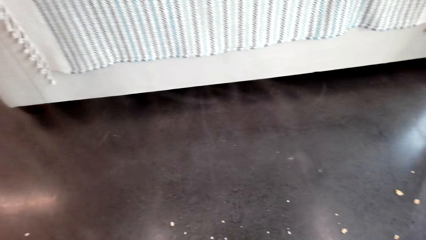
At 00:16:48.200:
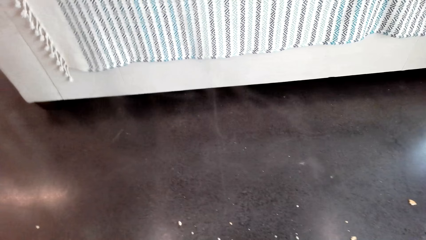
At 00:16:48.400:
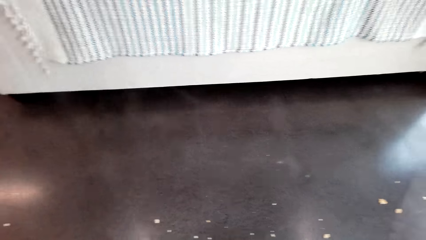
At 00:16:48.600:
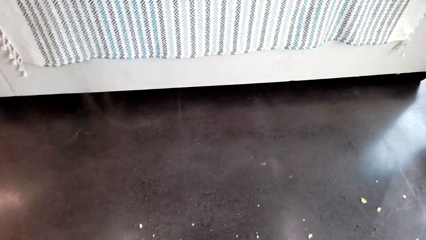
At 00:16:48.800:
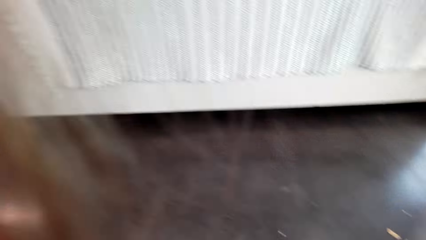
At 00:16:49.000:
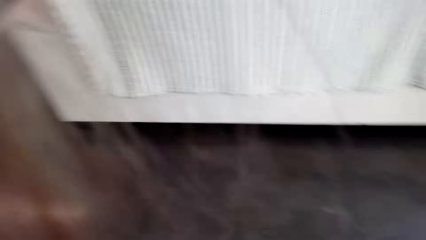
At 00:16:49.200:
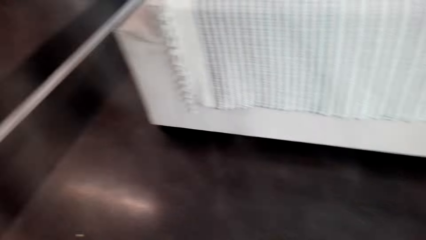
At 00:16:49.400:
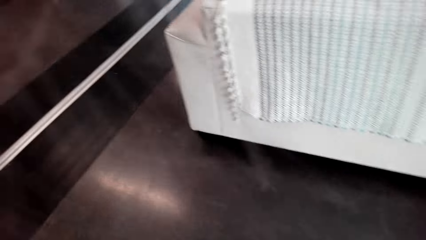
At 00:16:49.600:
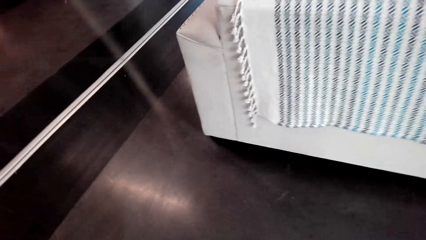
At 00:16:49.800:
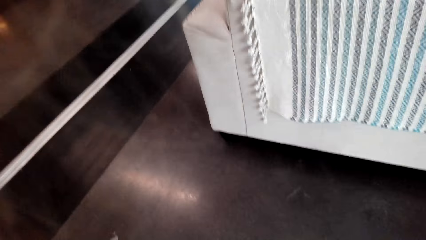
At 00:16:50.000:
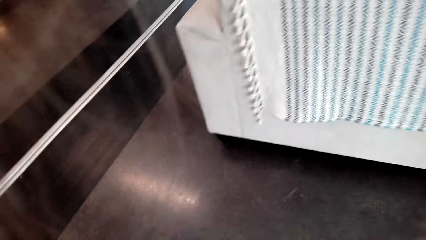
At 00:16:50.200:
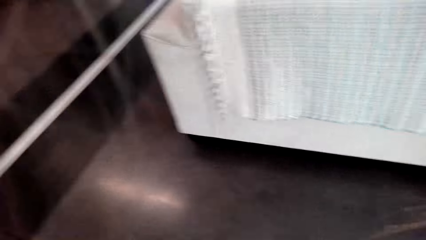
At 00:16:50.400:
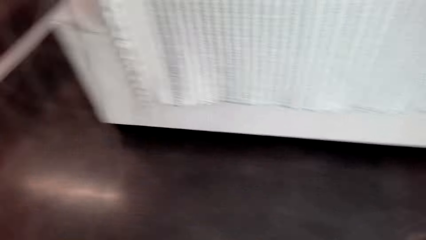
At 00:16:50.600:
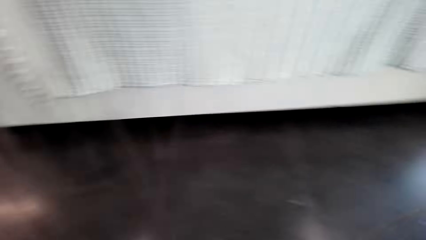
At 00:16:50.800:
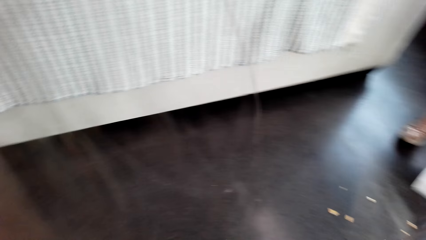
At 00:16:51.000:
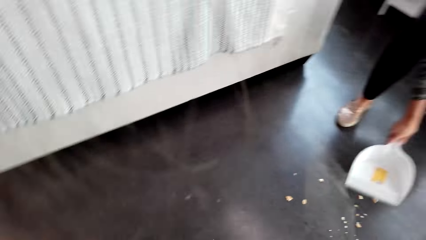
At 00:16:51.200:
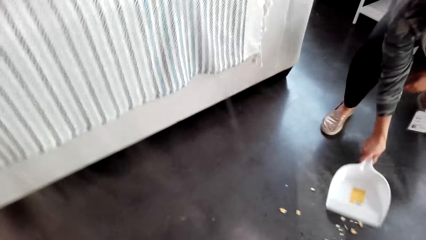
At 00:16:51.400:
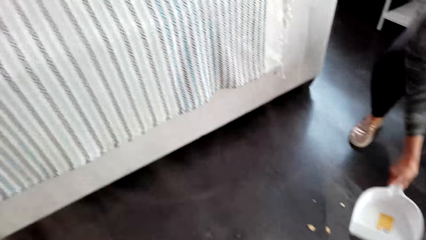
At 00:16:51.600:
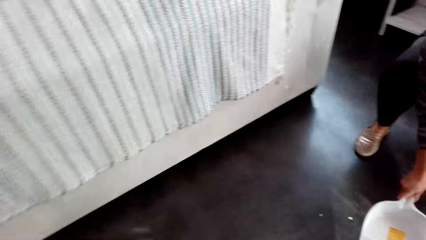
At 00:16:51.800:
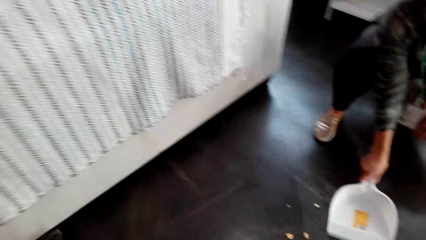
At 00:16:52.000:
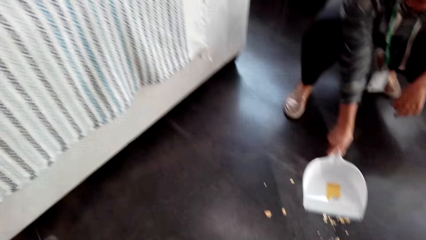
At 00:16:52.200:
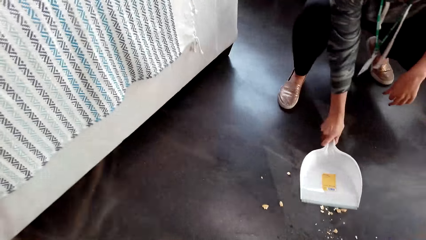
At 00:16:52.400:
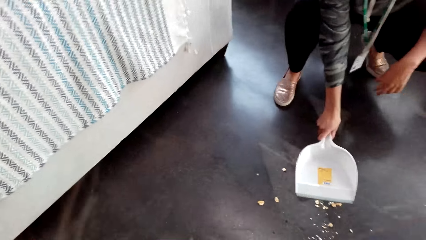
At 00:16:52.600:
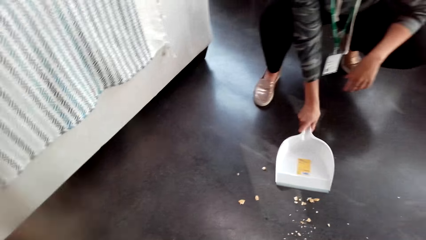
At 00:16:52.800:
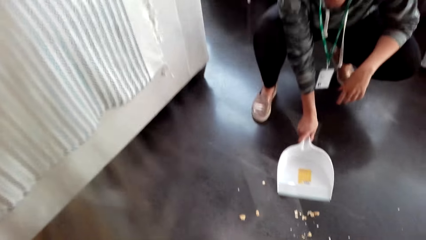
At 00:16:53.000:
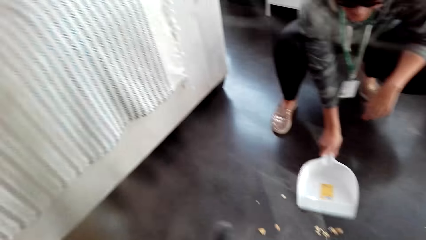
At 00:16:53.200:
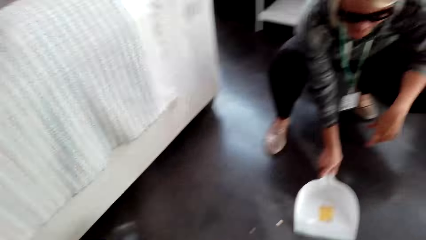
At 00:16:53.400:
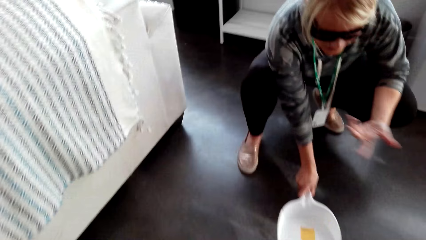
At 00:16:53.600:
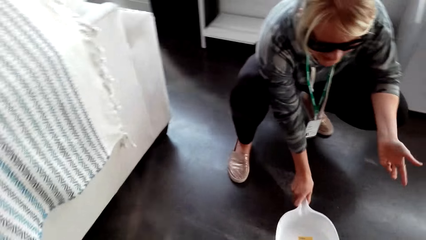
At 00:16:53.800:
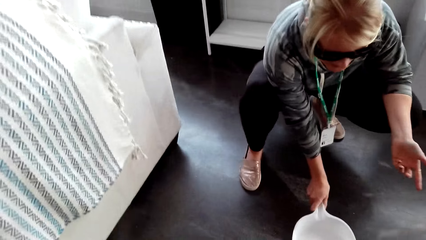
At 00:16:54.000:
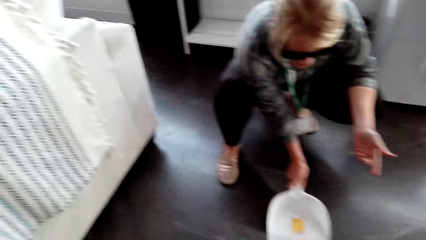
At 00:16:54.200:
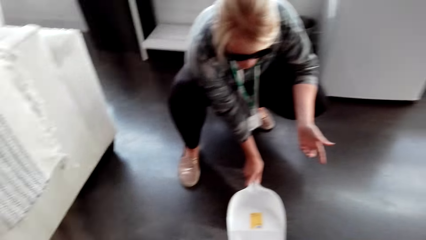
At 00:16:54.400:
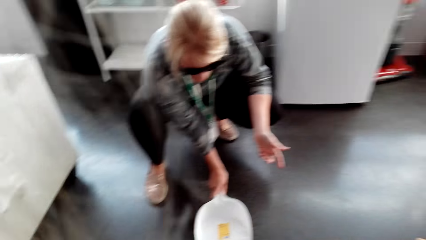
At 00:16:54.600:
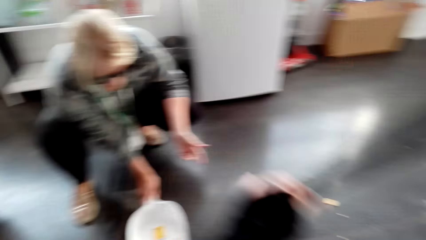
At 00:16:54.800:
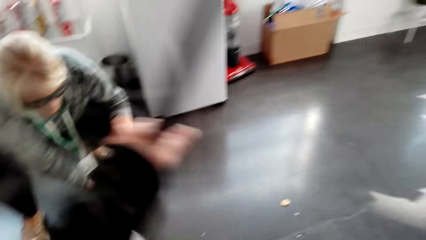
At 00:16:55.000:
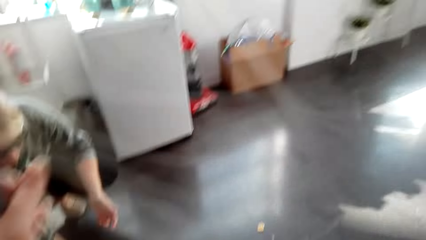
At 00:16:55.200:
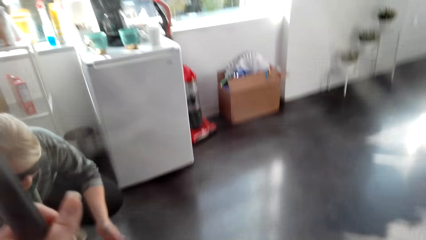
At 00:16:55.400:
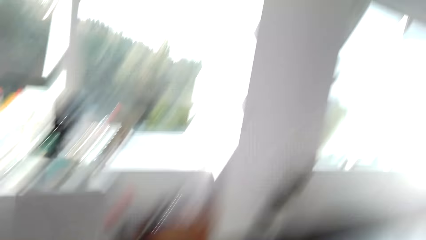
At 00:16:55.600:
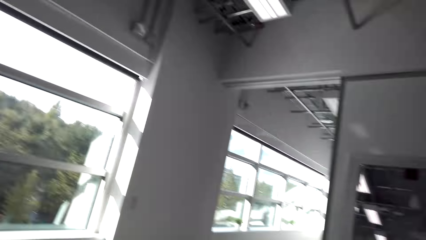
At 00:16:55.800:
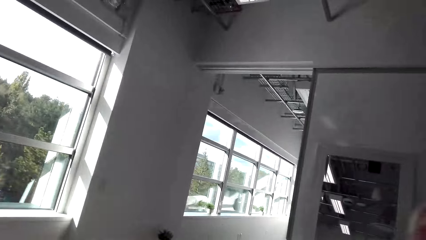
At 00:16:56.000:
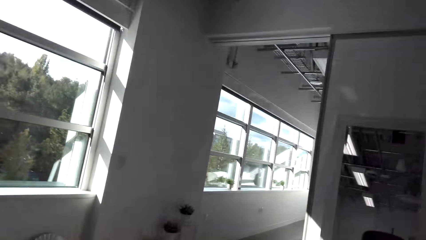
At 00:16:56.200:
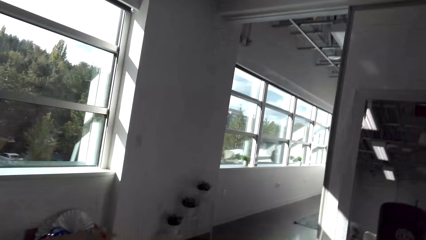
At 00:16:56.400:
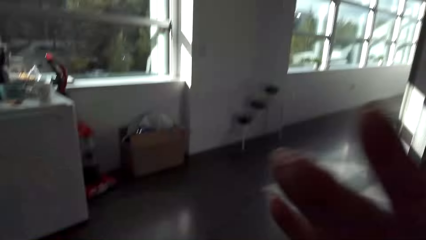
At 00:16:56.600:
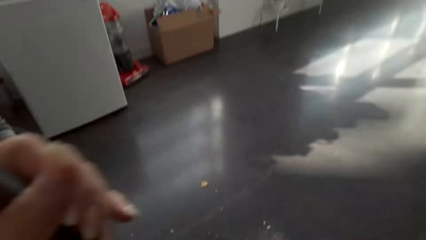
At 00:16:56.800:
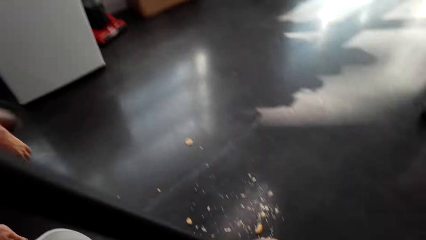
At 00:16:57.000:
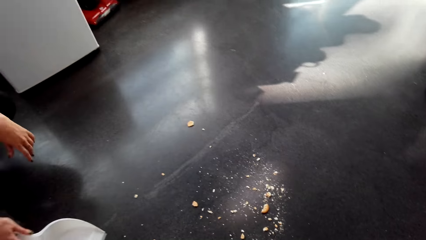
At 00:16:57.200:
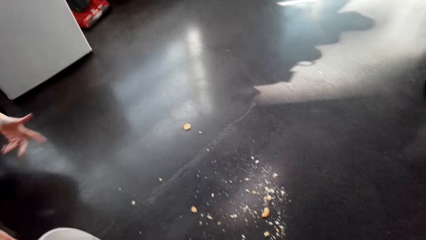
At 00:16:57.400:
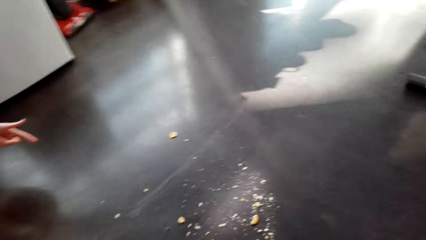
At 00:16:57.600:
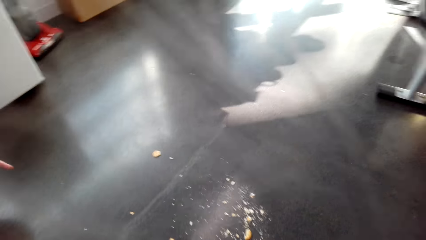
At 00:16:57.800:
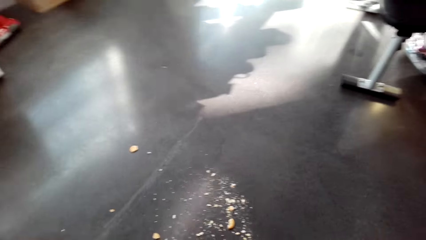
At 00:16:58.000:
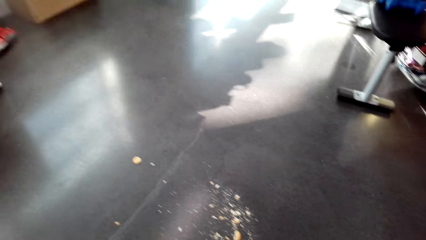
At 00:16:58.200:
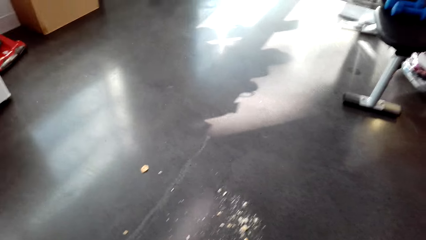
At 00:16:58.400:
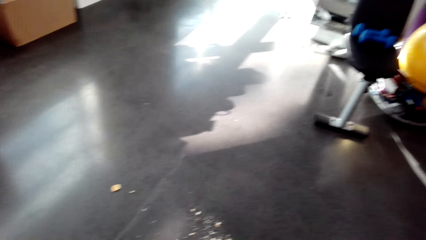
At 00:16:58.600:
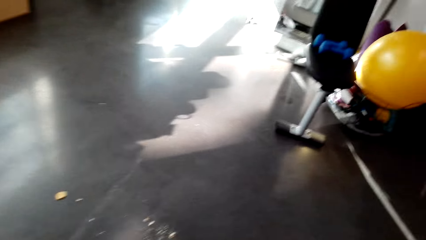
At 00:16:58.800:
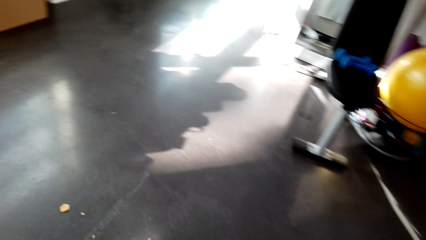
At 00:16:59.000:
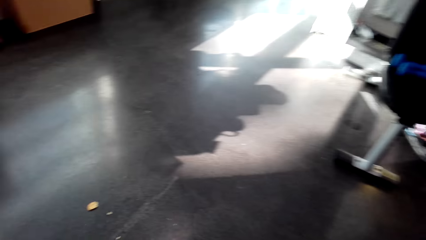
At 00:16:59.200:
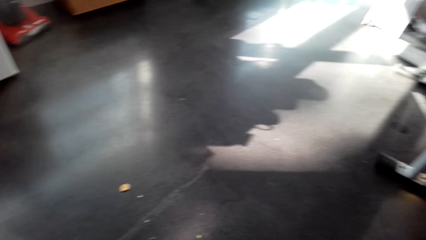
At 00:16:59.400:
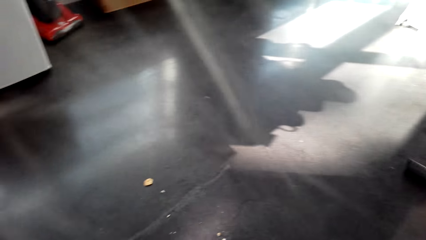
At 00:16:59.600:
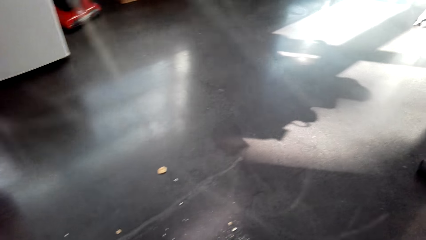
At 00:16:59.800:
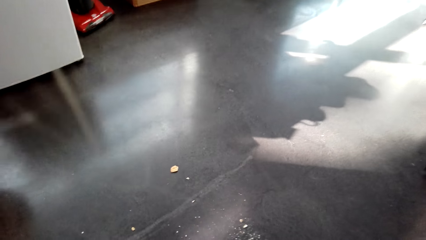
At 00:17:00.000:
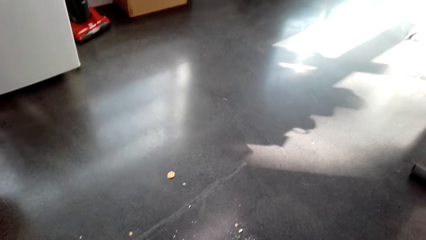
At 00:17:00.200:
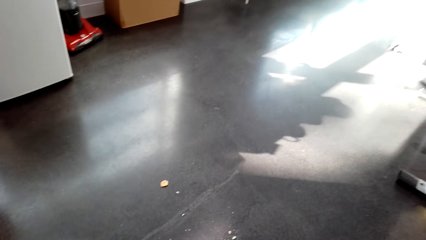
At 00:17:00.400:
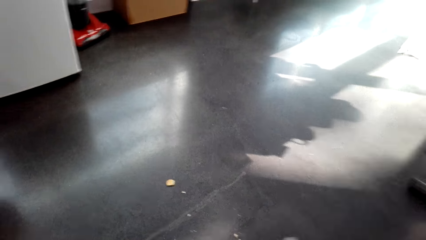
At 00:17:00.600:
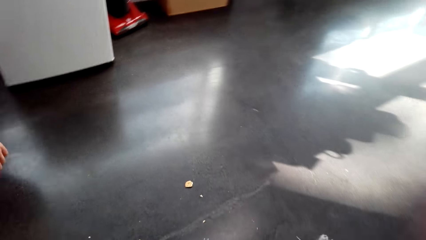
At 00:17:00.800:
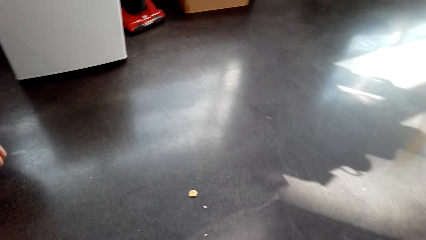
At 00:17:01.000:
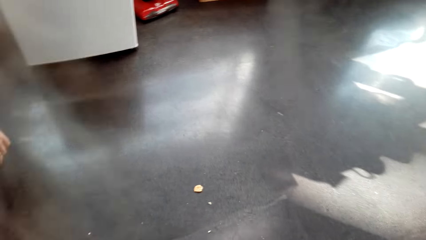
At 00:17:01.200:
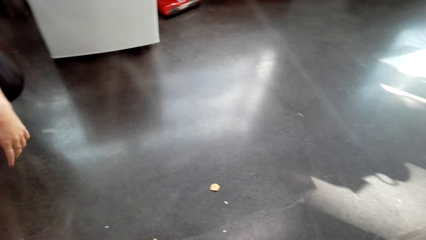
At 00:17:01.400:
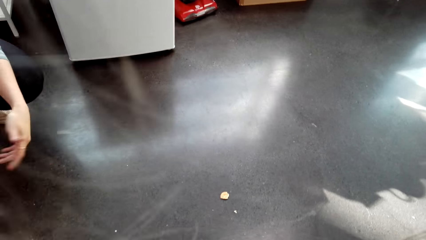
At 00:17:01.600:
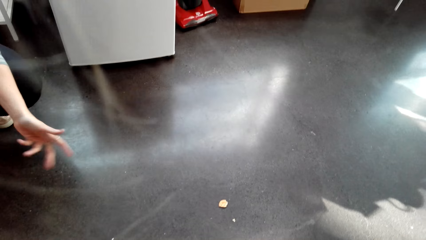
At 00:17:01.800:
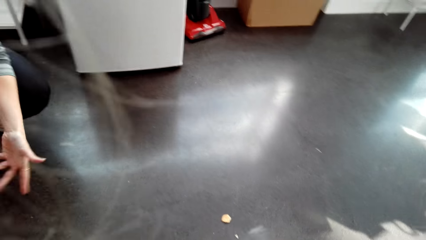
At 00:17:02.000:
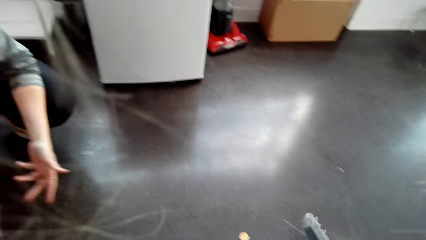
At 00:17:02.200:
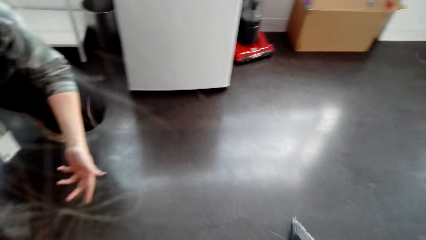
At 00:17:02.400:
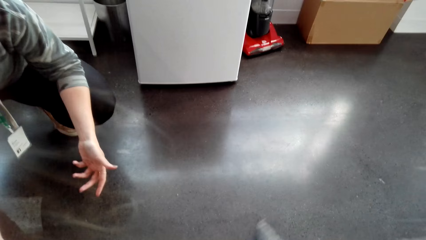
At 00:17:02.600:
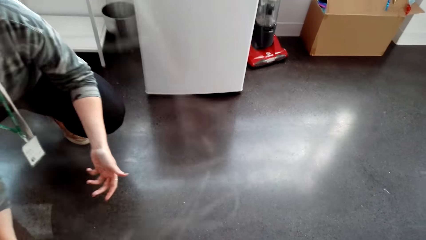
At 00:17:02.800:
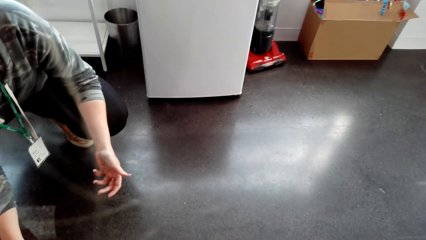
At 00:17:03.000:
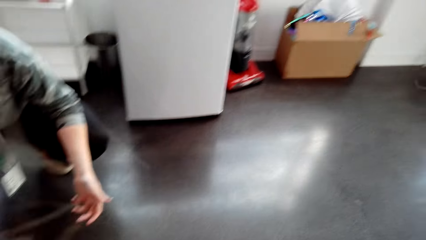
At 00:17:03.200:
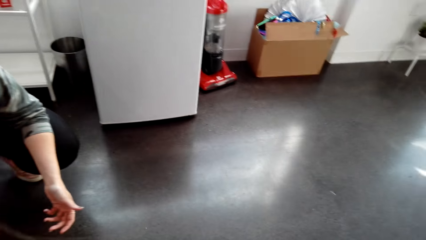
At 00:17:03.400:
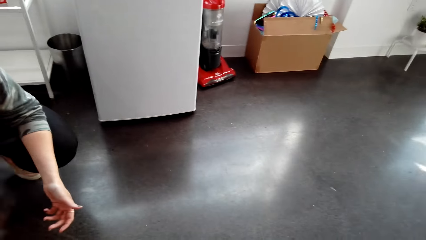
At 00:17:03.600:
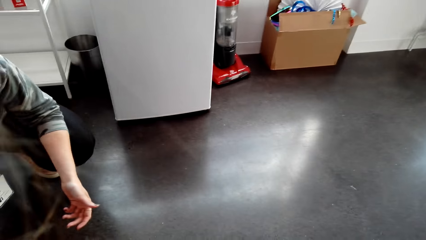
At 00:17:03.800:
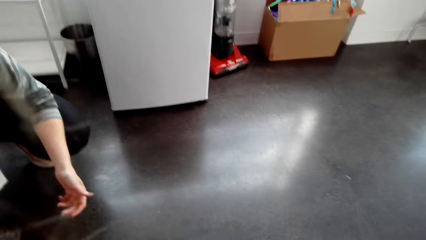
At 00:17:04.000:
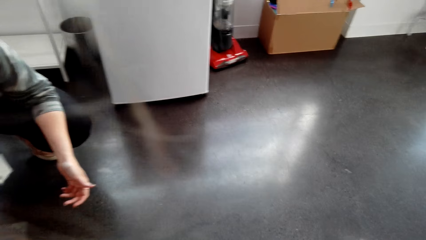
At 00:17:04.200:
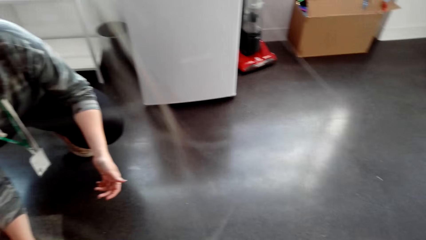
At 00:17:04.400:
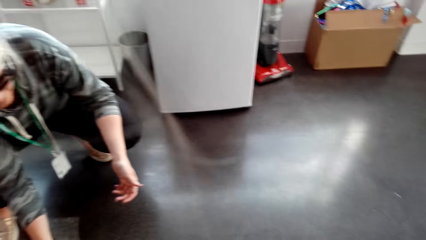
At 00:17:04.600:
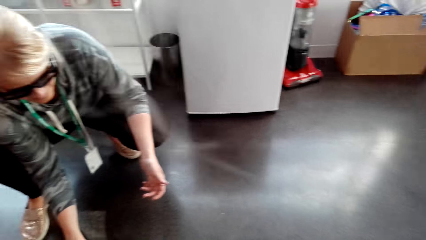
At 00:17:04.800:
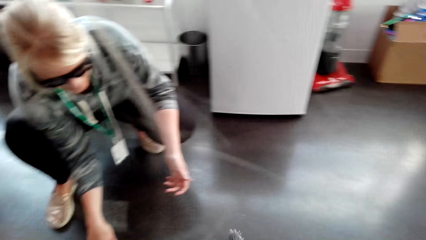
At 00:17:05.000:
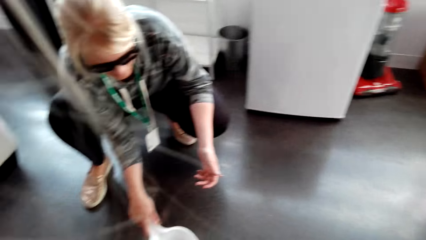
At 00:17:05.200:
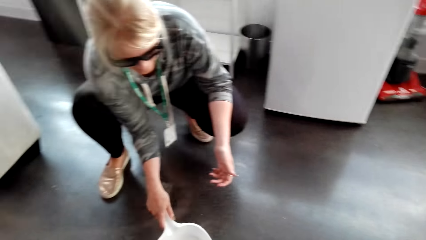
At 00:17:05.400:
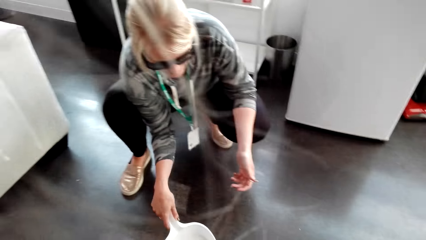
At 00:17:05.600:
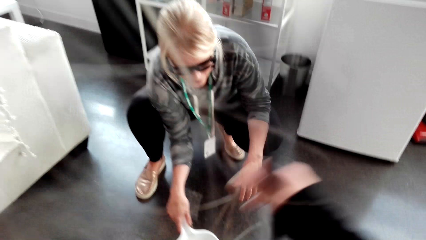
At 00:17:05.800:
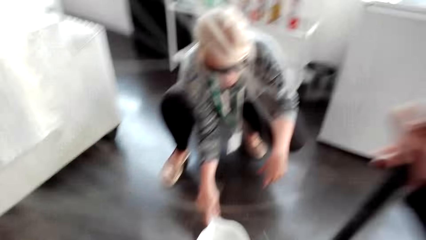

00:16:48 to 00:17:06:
A lady holds a dust pan on the floor. The lady collects the dust. The camera wearer looks around.
